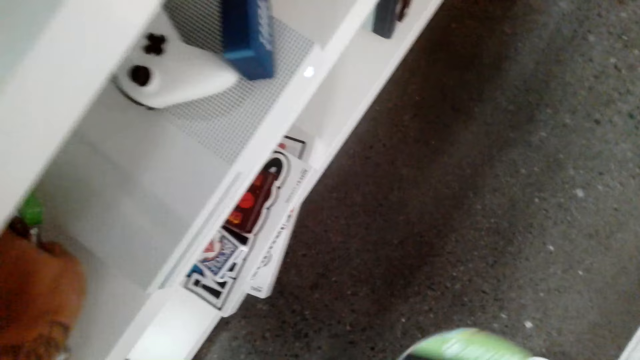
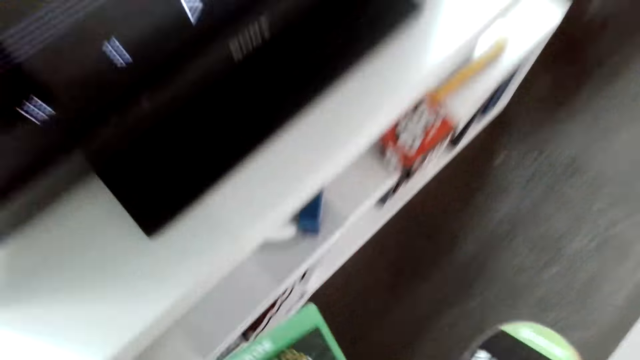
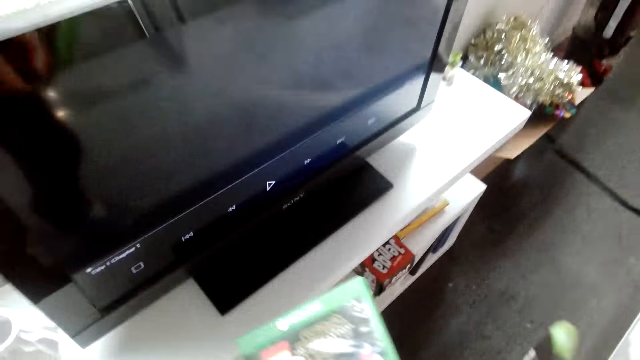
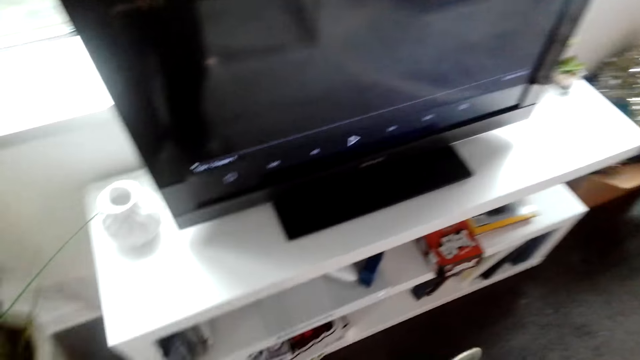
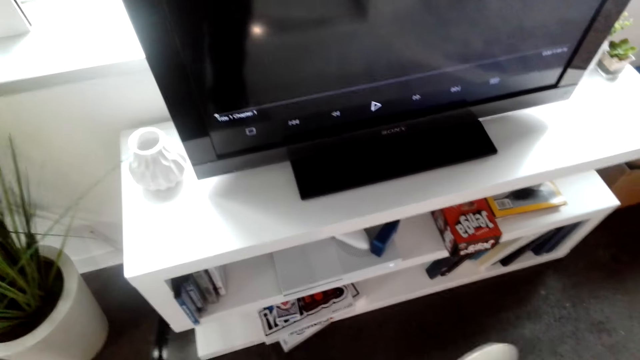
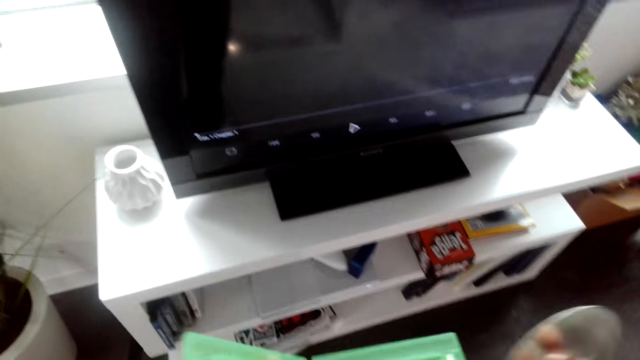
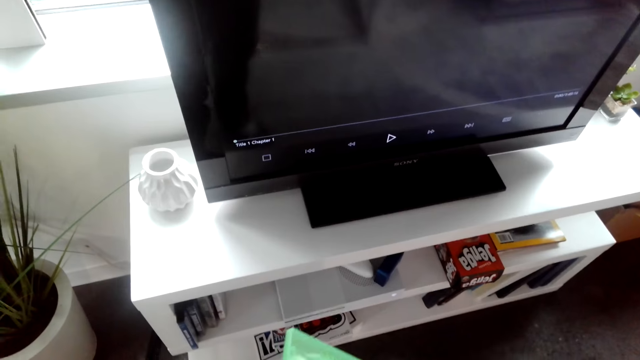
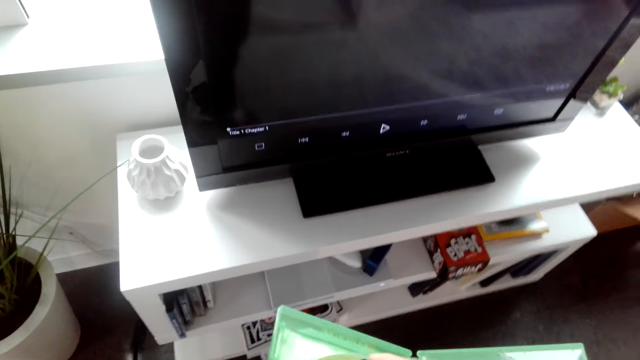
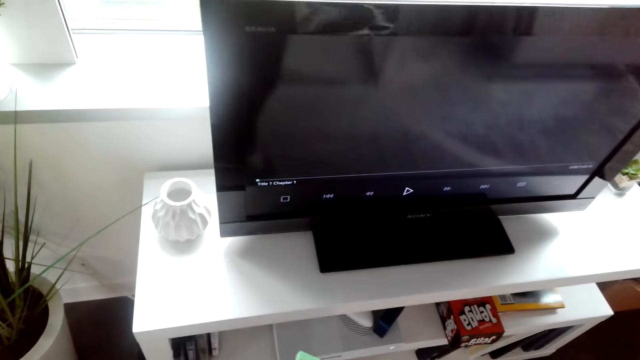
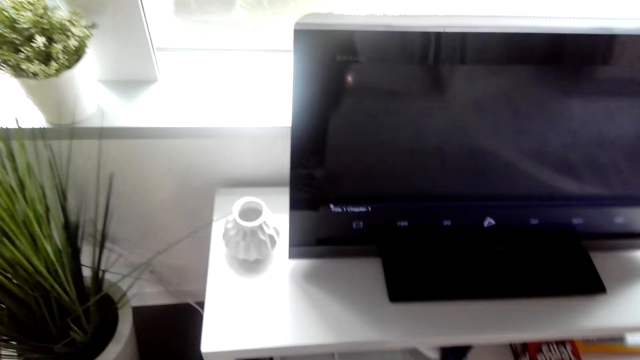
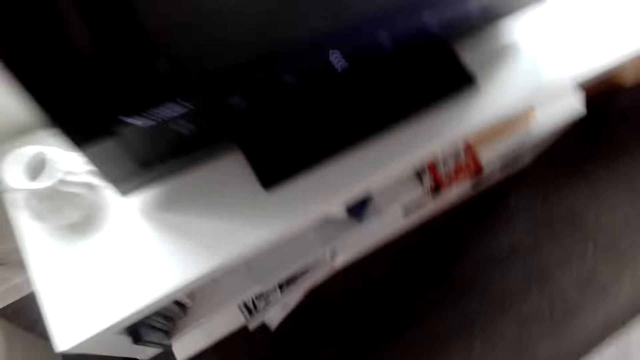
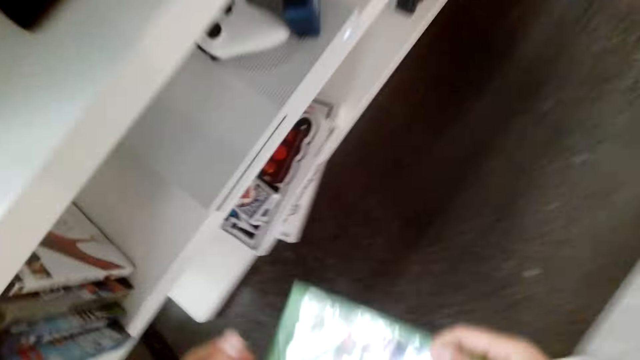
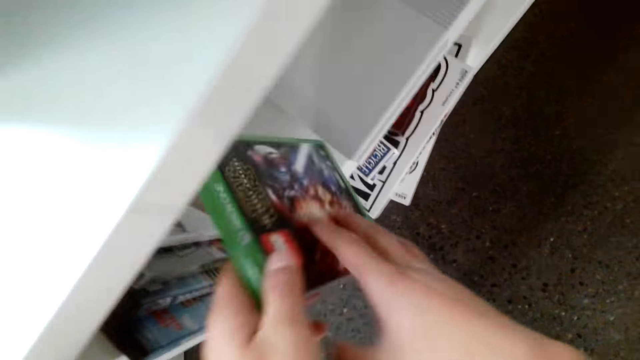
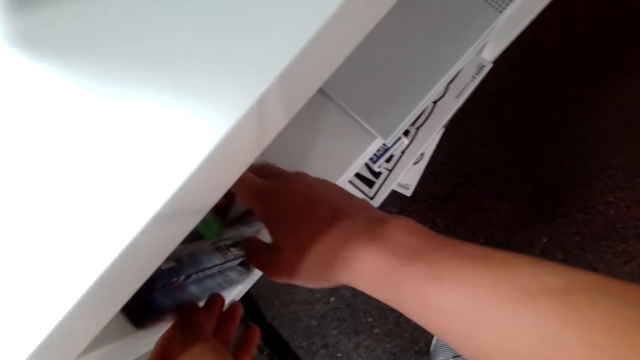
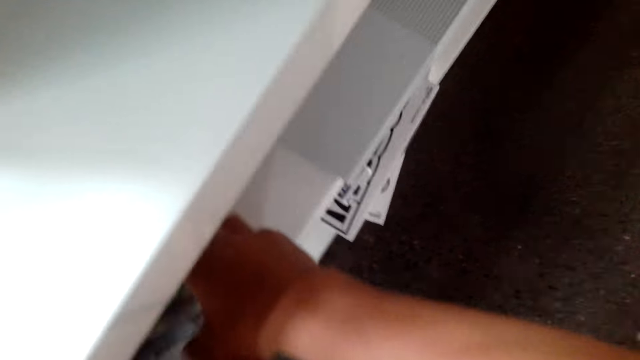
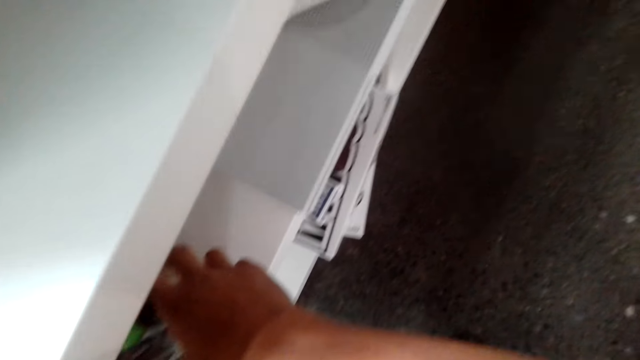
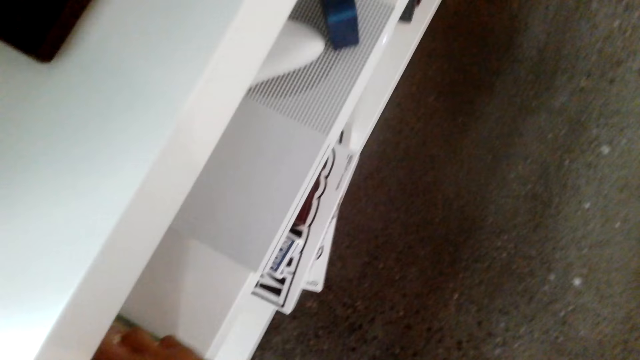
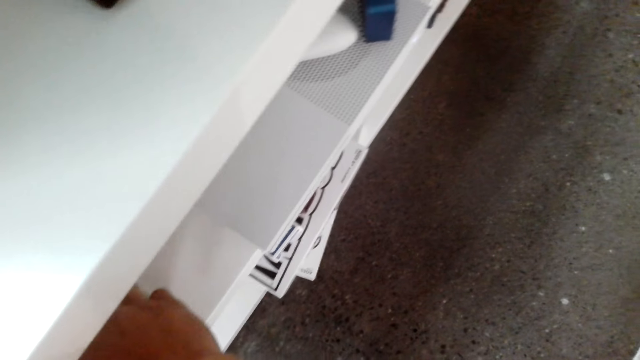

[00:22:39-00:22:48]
The camera wearer picks up the disc case. They put the disc or DVD on the case. They put the DVD on a TV stand. They place paper on the cabinet.

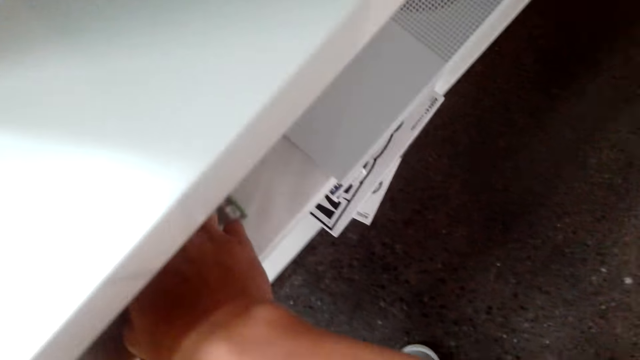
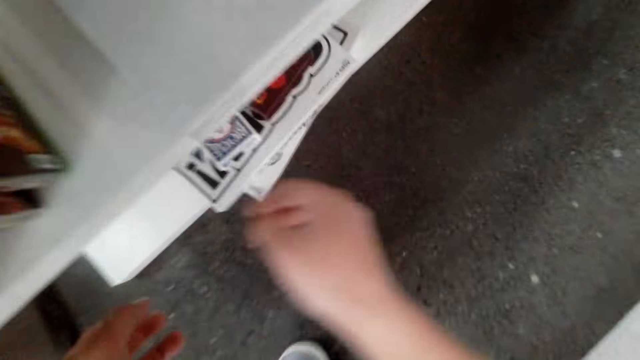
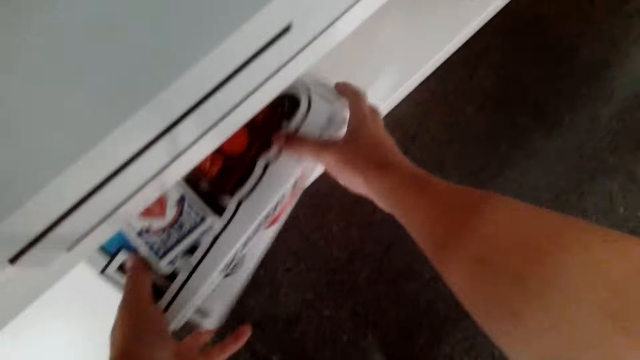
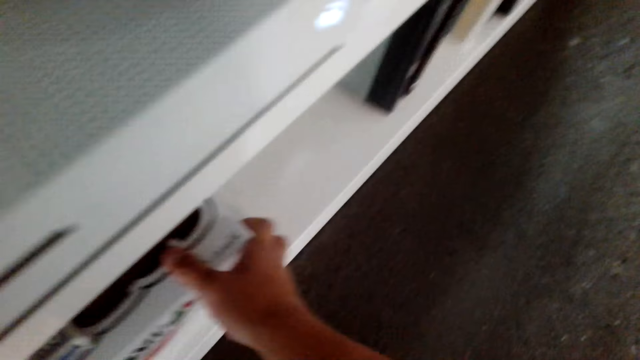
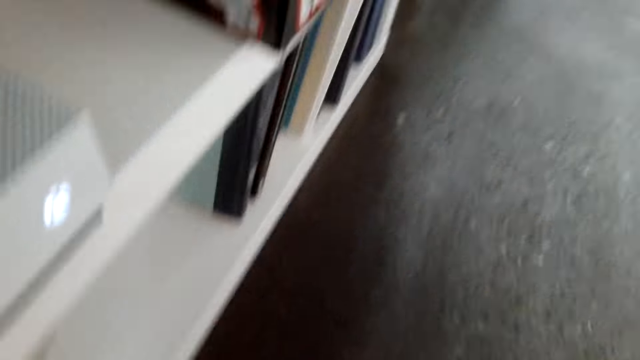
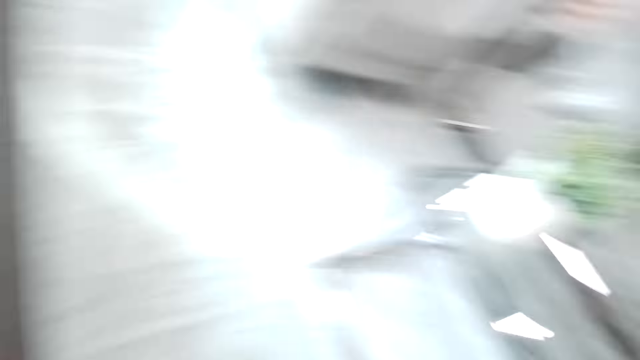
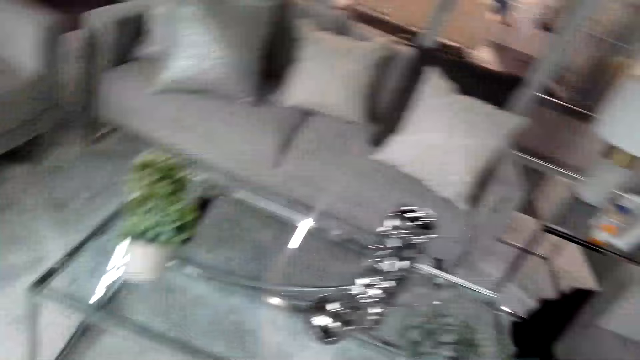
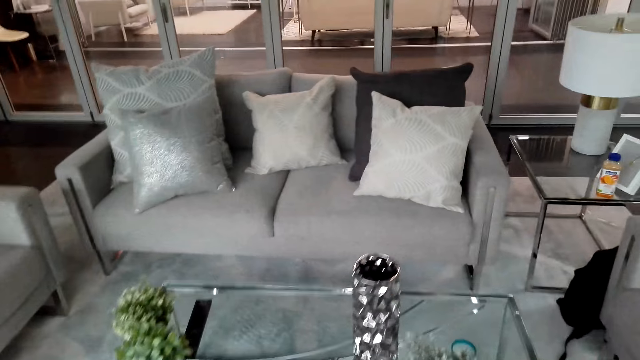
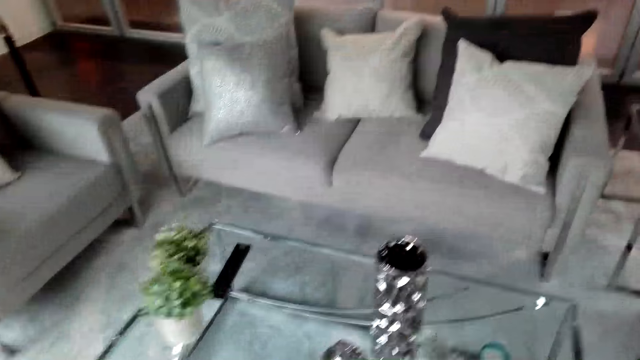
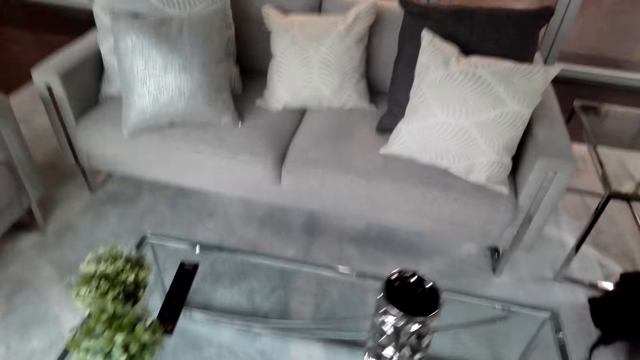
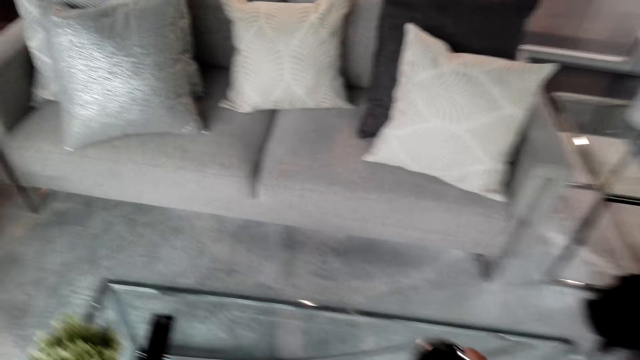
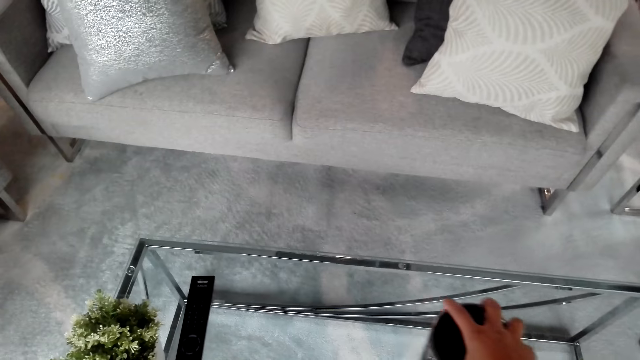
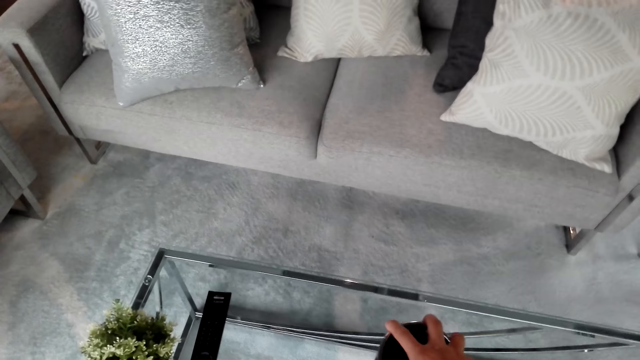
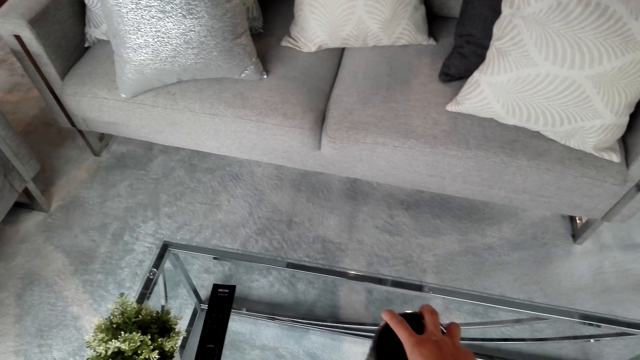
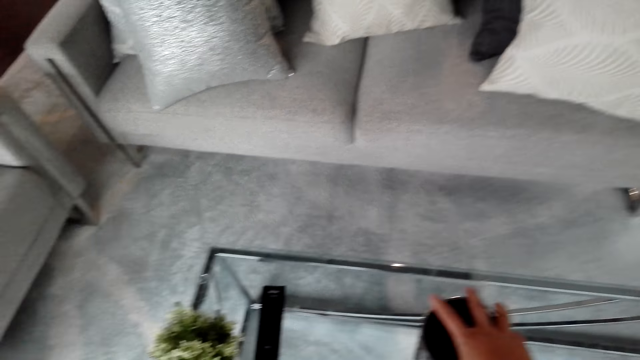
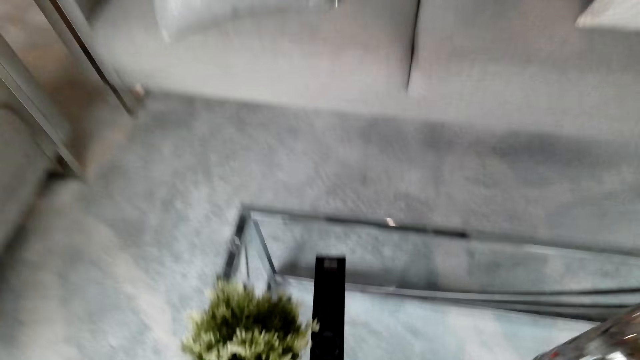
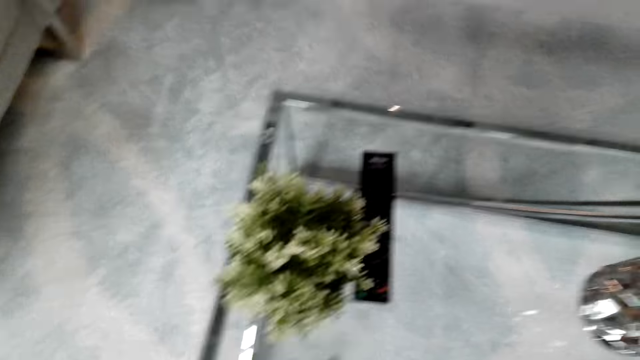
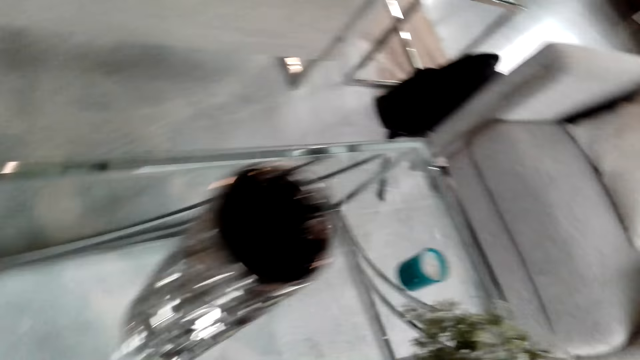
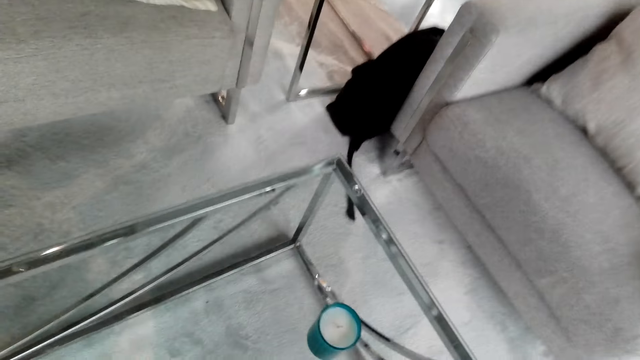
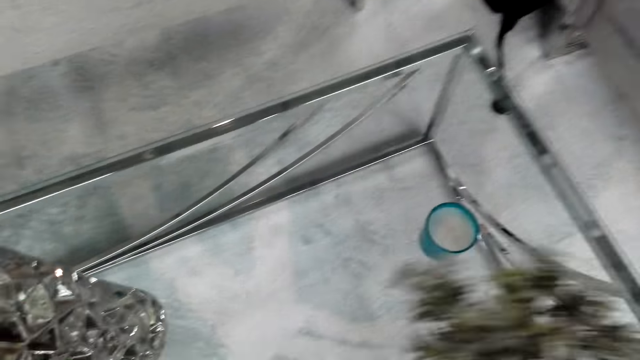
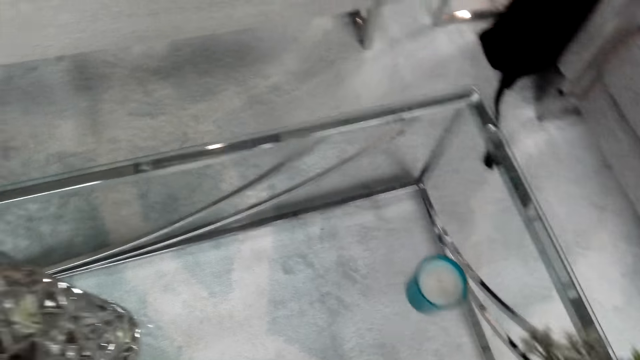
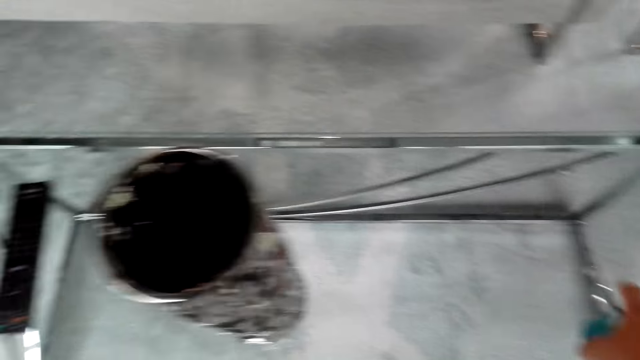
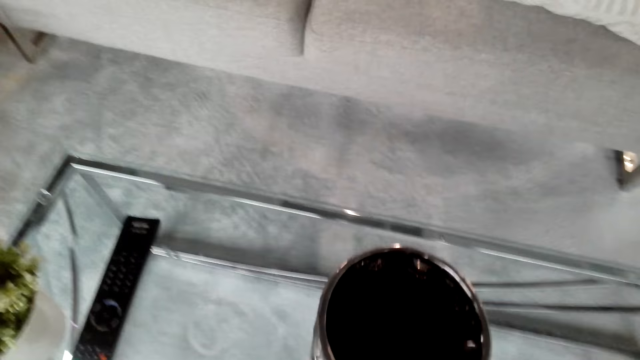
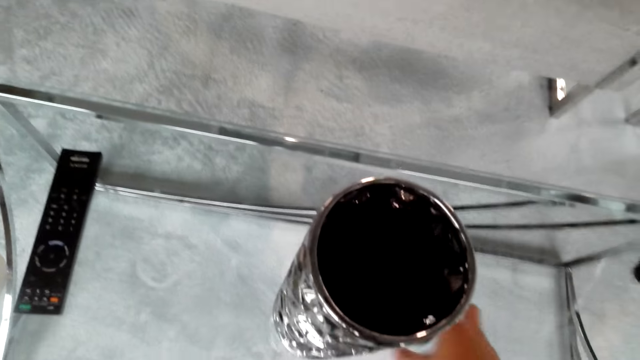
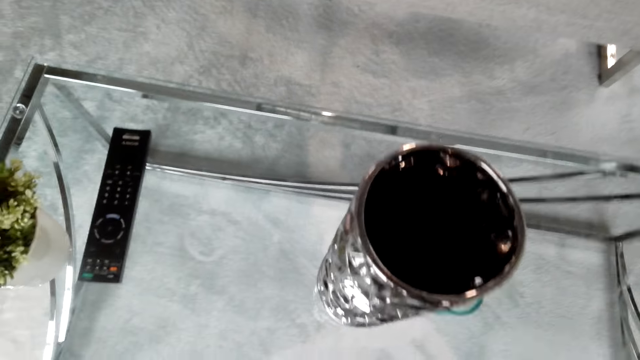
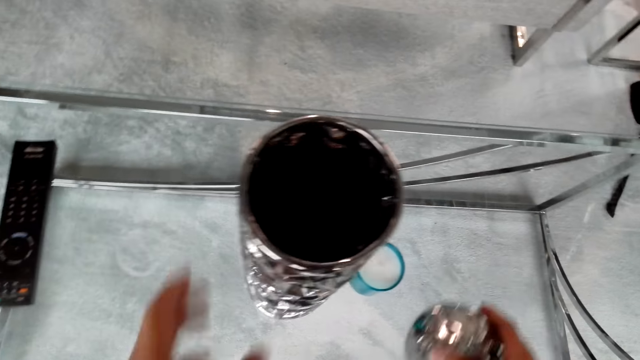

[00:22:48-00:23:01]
The camera wearer adjusts the books. They pick the books. They move around. They move the vase on the table. They move the flowers. They move around. They move the flowers again. They pick the flower. They move the cup.
